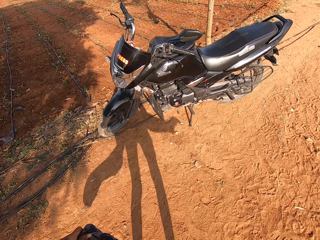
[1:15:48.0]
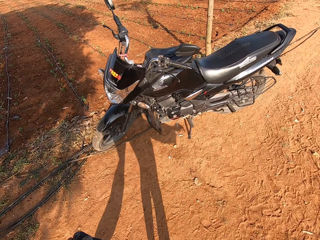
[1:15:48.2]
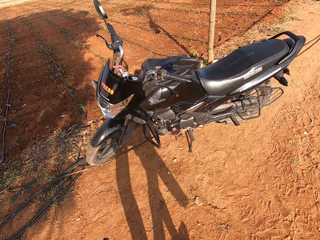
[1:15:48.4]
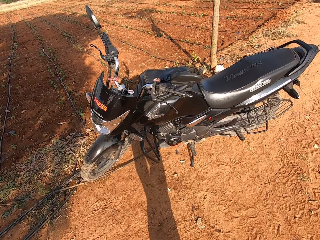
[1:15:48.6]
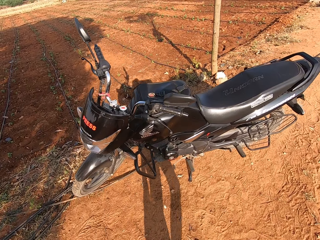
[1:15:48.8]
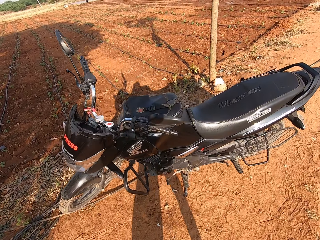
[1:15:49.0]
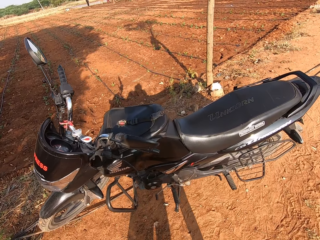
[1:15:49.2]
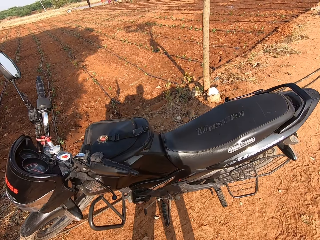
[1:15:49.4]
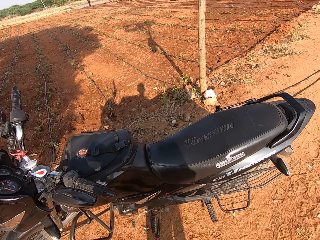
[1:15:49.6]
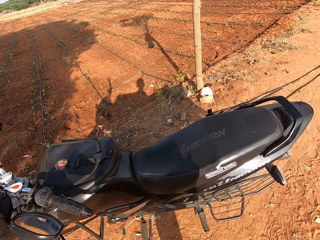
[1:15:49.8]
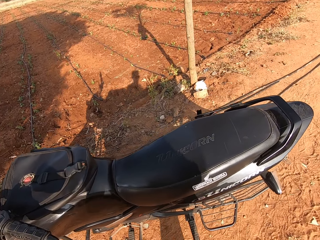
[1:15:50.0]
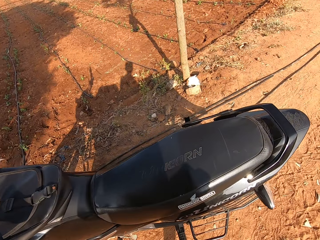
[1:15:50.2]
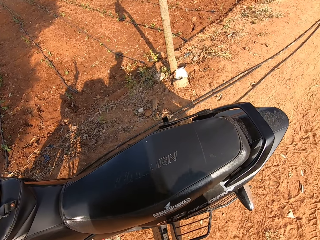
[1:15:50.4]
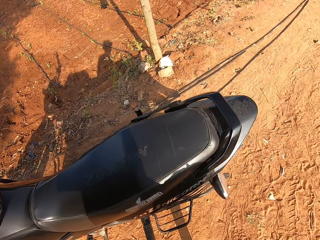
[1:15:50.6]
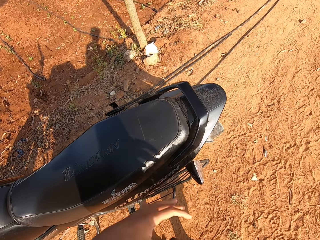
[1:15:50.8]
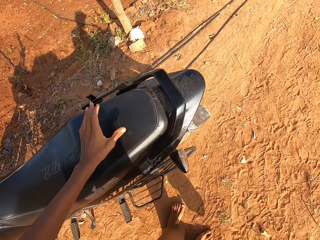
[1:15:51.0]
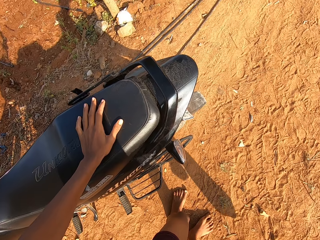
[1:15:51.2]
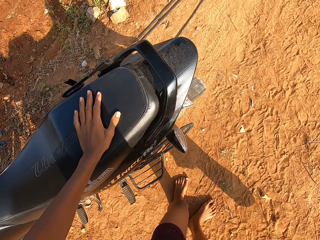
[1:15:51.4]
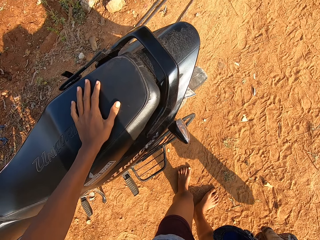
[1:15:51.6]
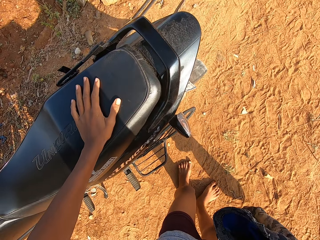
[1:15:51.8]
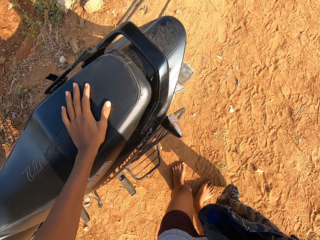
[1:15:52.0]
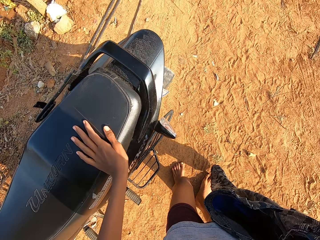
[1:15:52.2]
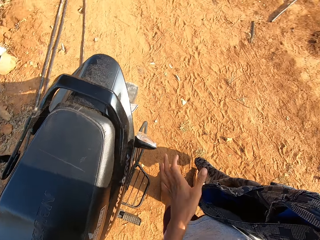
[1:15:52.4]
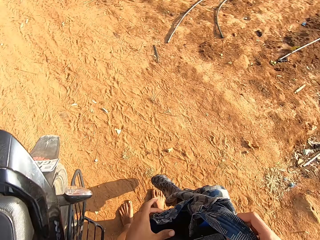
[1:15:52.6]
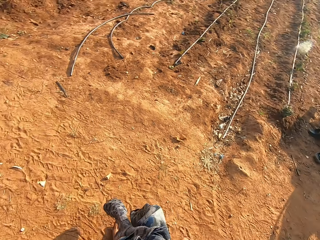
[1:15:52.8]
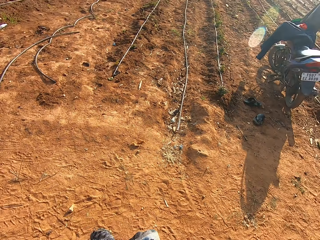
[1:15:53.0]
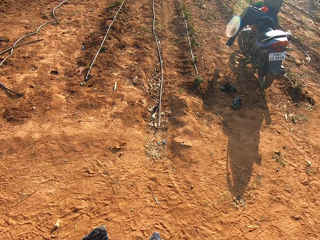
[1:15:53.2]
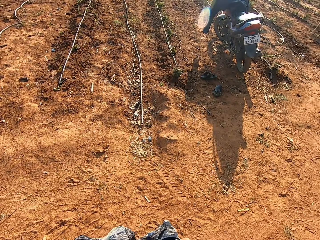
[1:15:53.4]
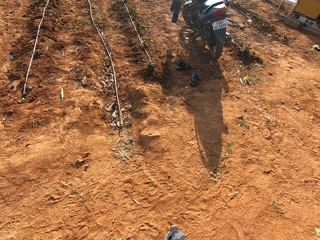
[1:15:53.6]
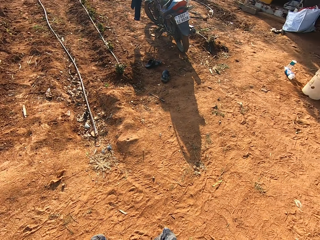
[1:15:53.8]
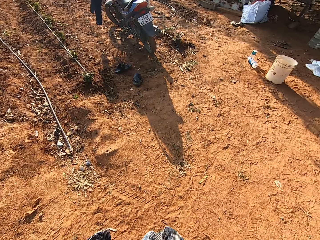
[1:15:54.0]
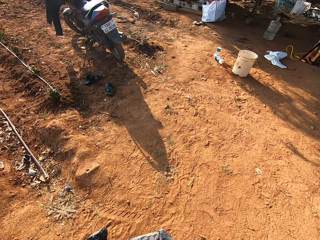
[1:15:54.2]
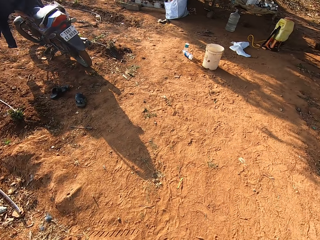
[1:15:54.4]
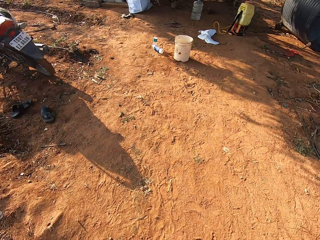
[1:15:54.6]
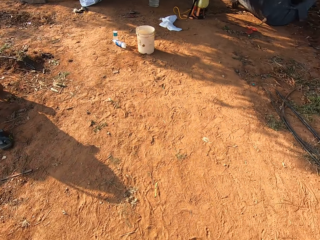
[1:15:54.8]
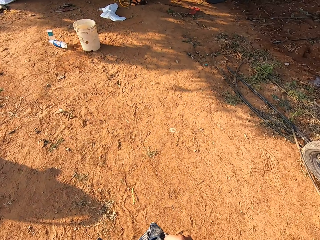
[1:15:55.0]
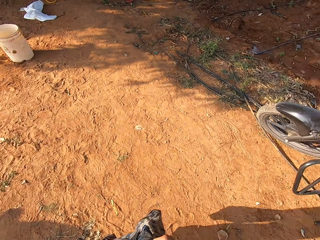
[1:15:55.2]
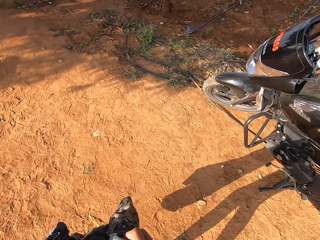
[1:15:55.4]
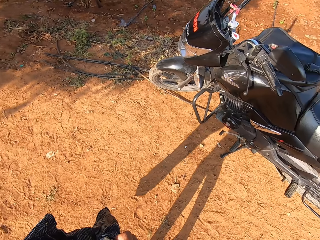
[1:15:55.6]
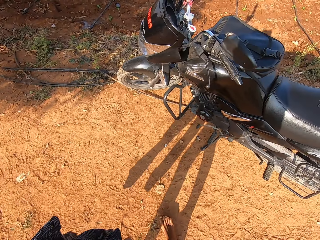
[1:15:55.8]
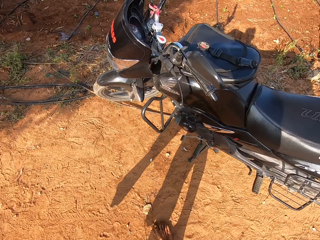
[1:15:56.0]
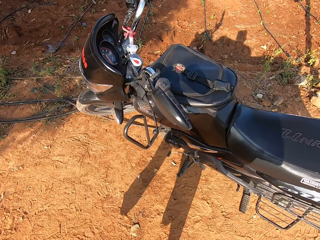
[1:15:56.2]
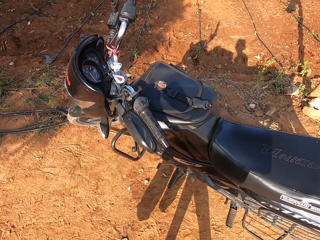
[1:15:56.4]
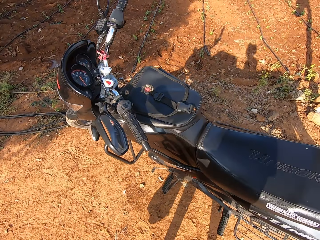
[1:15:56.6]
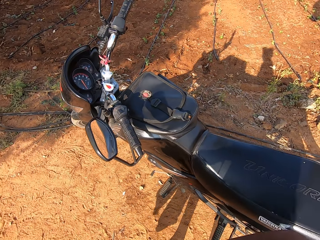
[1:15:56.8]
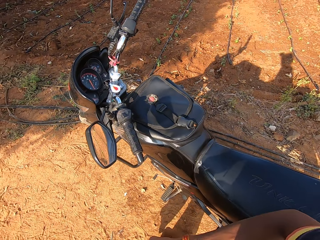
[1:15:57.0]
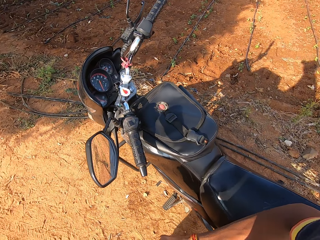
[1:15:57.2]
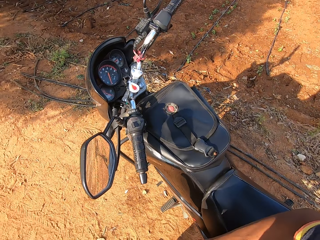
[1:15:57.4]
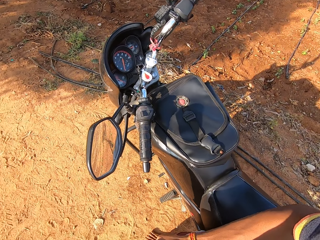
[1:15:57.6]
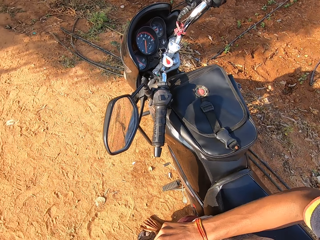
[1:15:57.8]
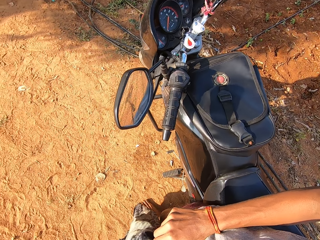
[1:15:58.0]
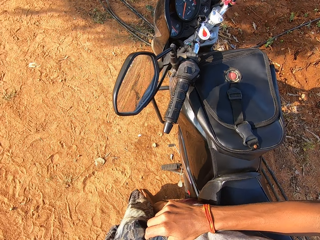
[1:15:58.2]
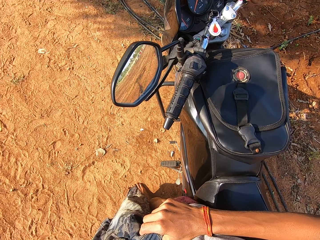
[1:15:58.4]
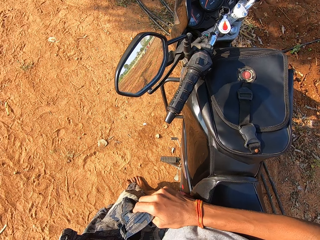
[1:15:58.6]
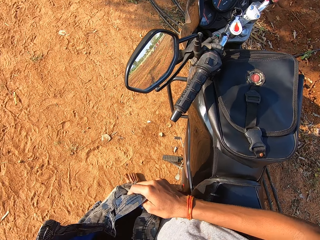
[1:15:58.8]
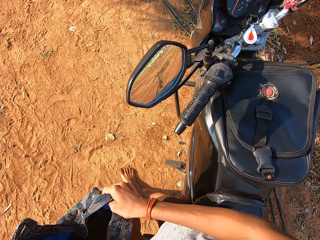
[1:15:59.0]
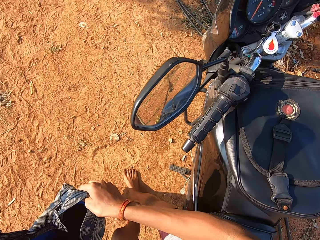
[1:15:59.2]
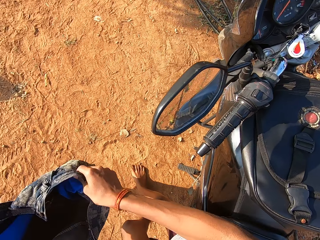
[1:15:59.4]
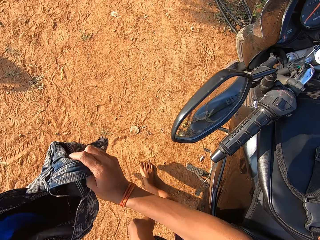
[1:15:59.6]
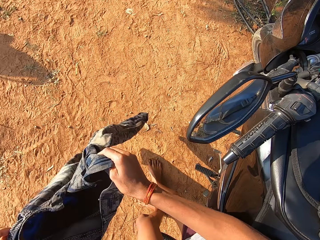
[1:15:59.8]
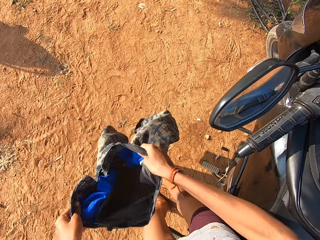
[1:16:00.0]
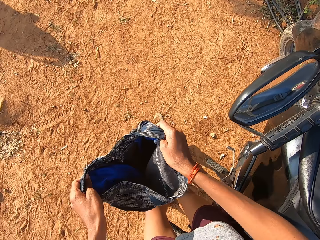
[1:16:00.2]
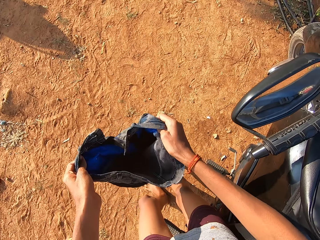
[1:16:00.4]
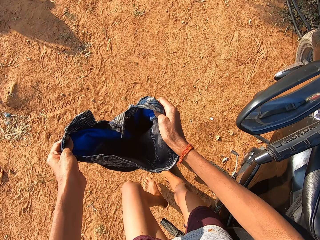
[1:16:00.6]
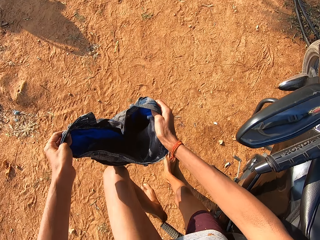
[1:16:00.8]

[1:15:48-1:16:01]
The camera wearer places his left hand on a motorcycle on the farm. He holds the motorcycle's seat. He holds the trouser with both hands. He looks around. He shakes the trouser with both hands. He walks around. He stands near the motorcycle. He sits on the motorcycle on the farm. He holds the trouser. He shakes the trouser with both hands.

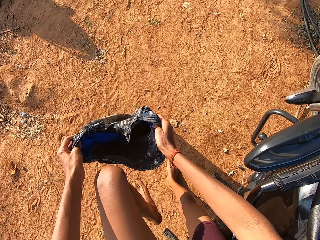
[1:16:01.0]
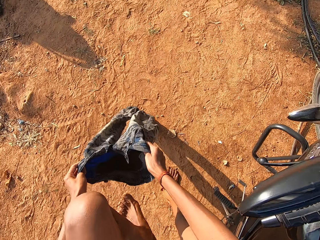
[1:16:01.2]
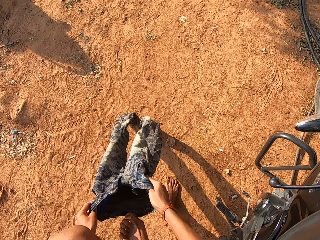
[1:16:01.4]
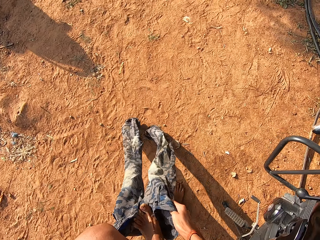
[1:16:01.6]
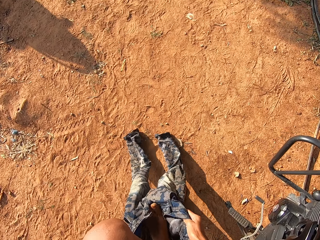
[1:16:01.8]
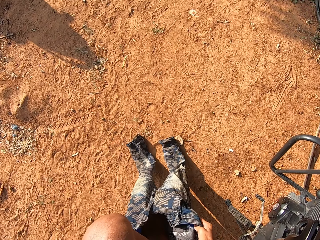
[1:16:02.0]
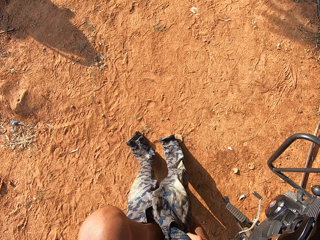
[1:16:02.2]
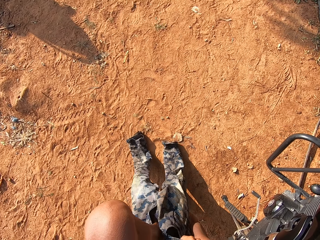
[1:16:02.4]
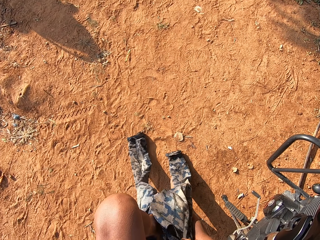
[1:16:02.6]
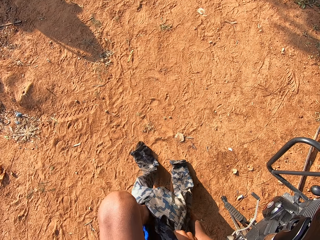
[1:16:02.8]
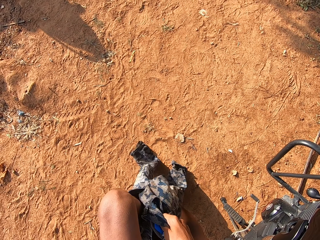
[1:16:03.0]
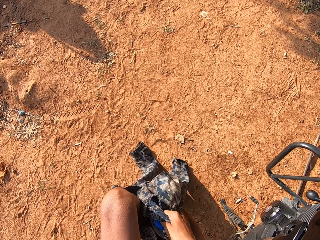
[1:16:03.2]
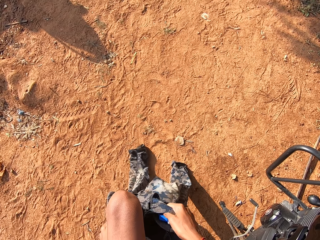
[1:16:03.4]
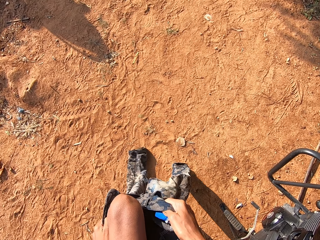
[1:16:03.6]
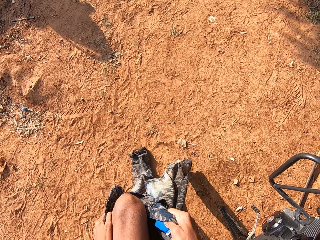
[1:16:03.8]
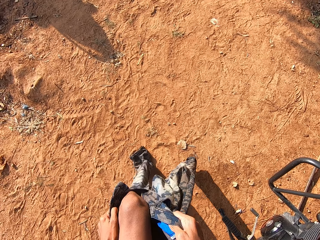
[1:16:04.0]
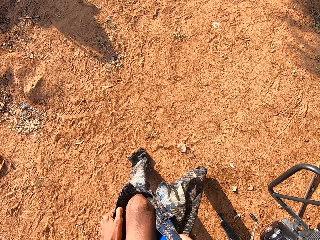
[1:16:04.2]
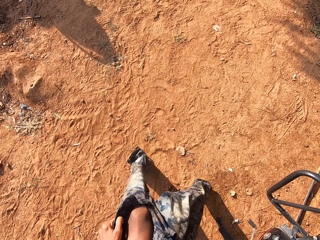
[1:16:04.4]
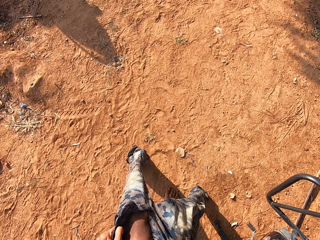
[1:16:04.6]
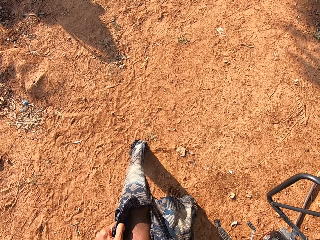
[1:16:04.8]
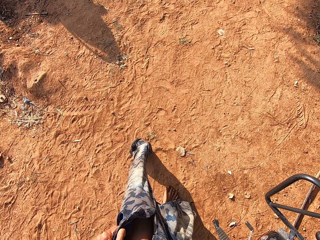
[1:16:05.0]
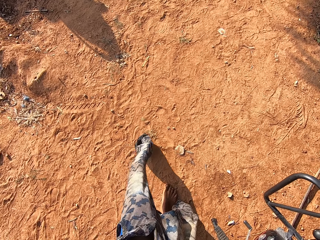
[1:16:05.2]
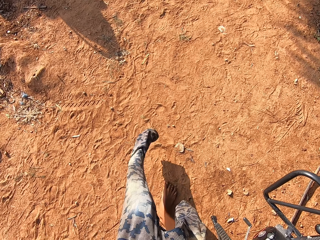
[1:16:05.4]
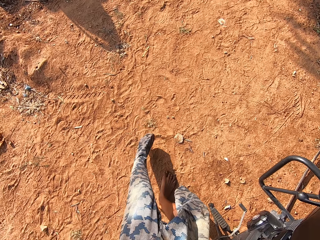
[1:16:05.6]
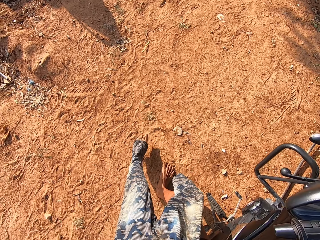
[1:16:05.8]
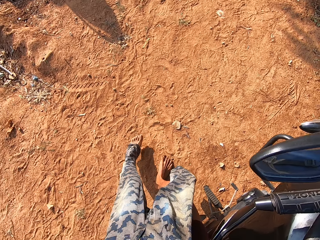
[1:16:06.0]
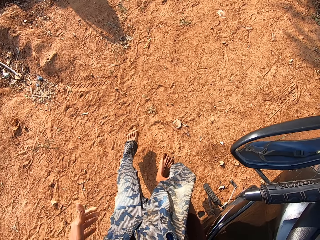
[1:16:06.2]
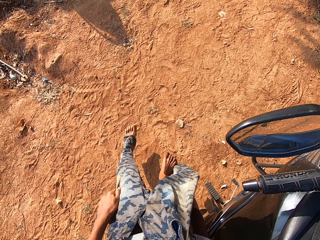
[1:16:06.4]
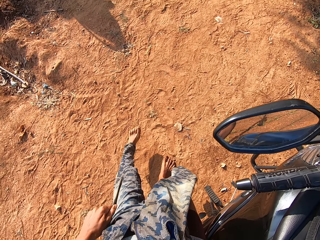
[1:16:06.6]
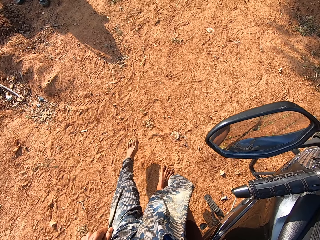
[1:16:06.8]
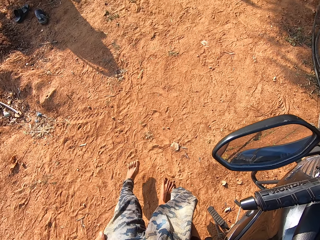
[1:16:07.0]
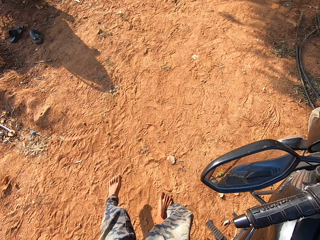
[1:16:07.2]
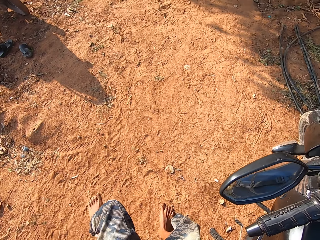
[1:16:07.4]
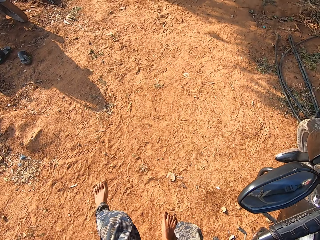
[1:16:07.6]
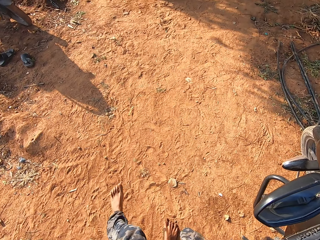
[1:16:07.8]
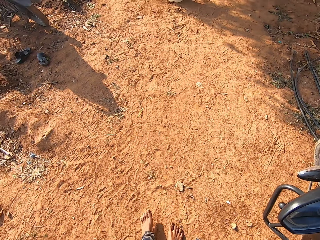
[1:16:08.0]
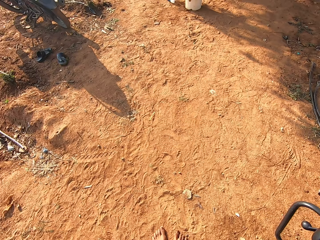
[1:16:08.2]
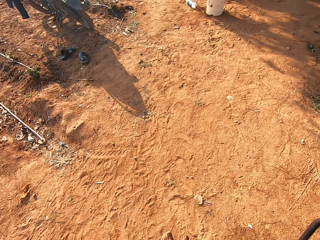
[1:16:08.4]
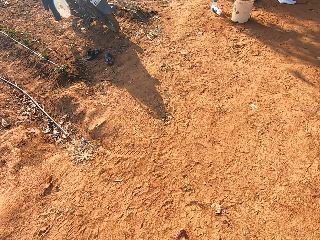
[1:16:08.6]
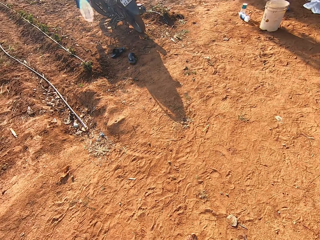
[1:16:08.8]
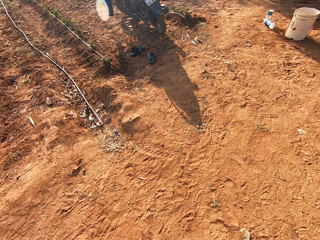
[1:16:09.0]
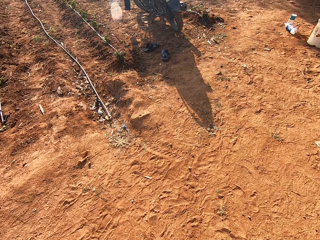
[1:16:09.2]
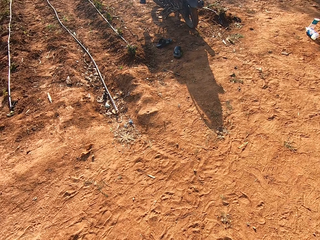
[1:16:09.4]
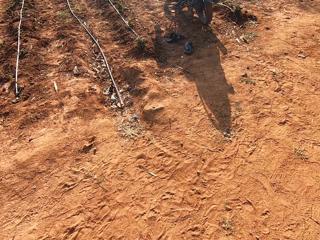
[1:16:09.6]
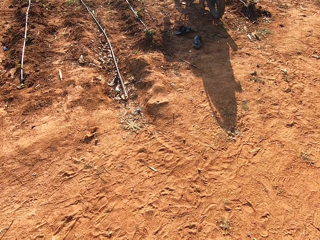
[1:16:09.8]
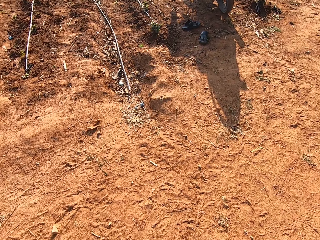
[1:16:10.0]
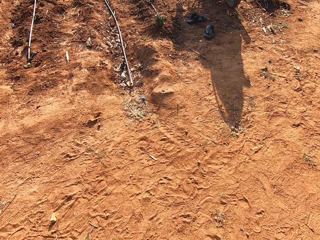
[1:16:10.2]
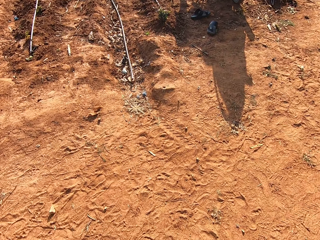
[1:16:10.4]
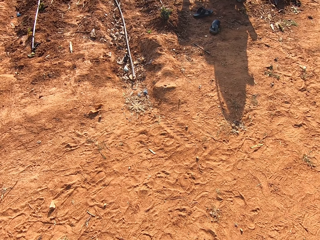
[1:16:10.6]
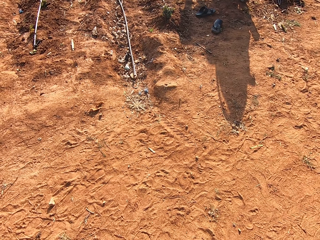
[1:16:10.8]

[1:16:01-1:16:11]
The camera wearer puts on the trouser with both hands. He pulls the trouser on his left leg with his left hand.
